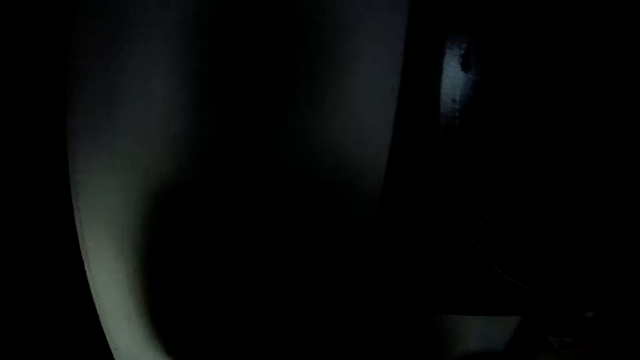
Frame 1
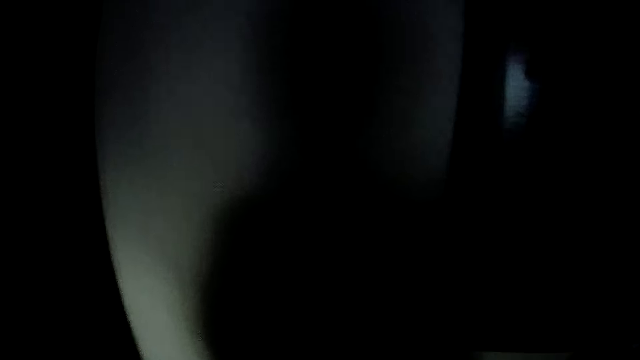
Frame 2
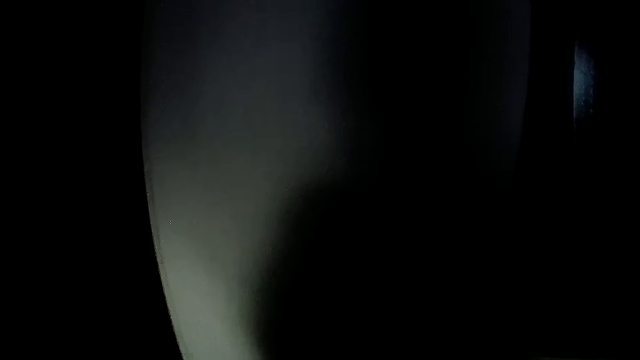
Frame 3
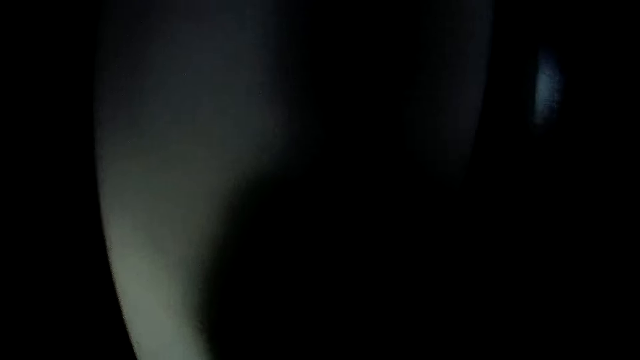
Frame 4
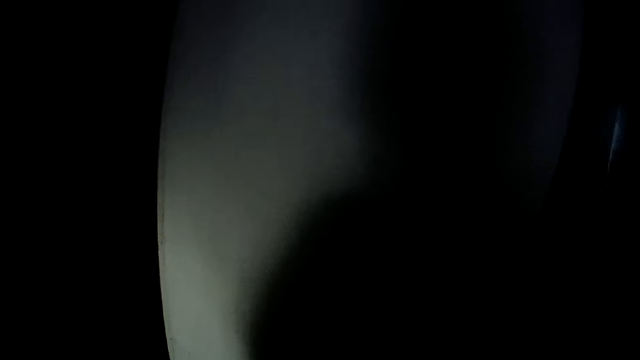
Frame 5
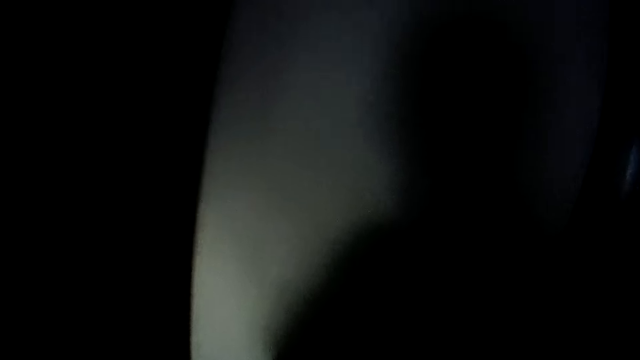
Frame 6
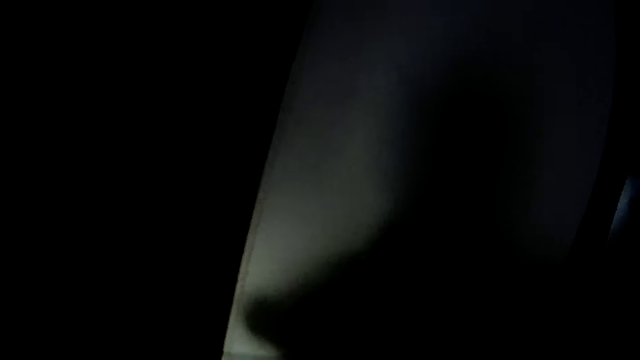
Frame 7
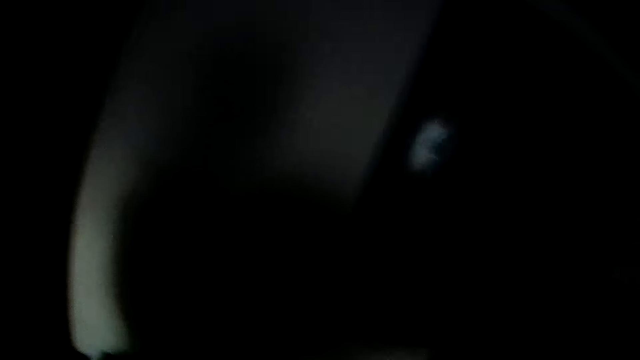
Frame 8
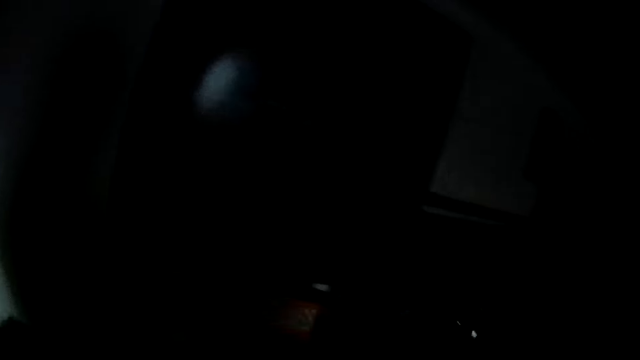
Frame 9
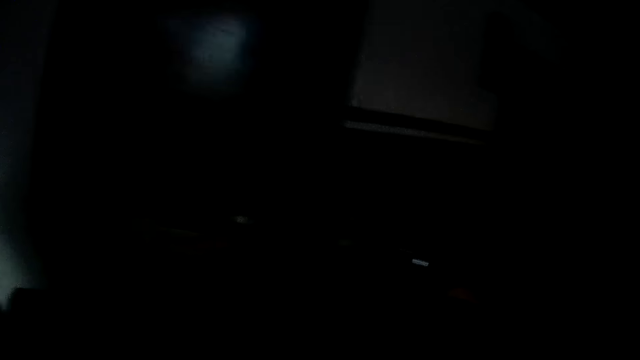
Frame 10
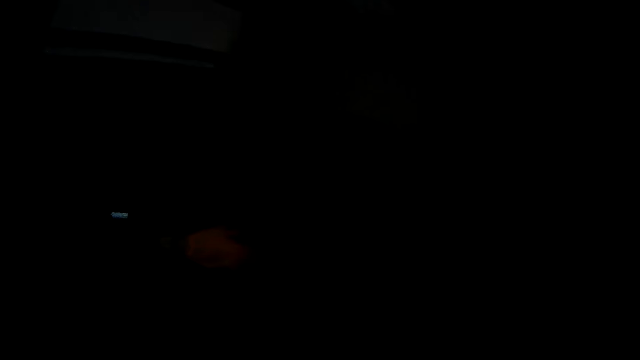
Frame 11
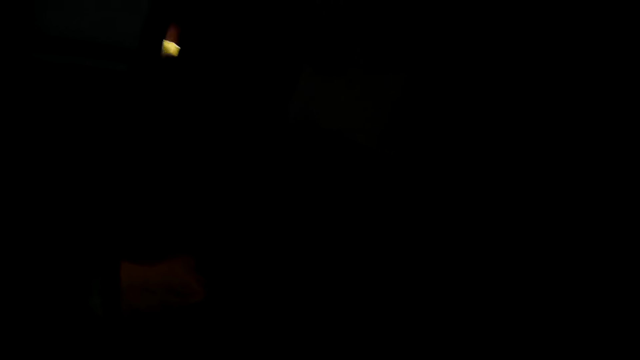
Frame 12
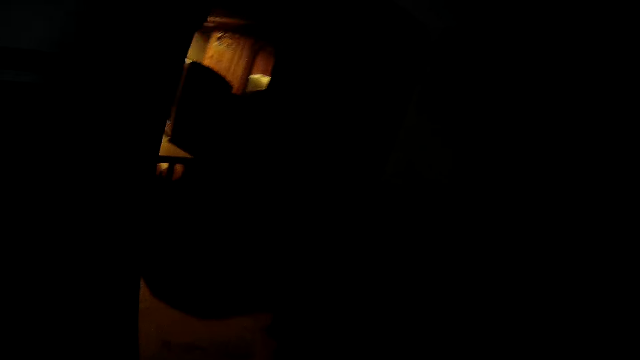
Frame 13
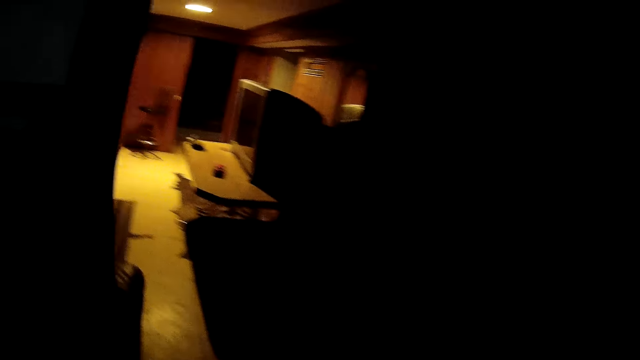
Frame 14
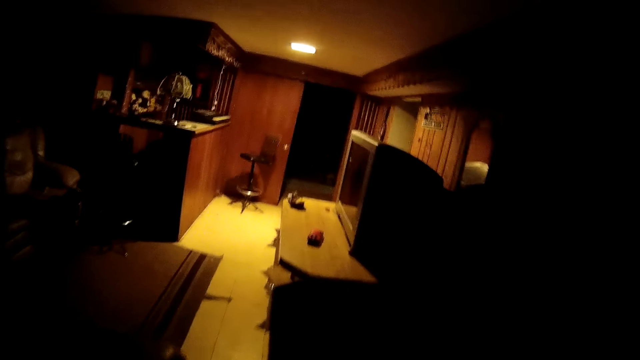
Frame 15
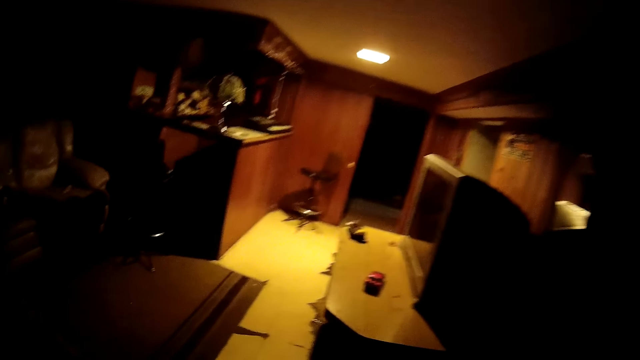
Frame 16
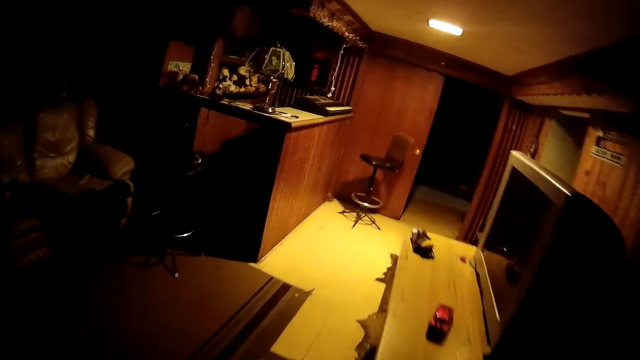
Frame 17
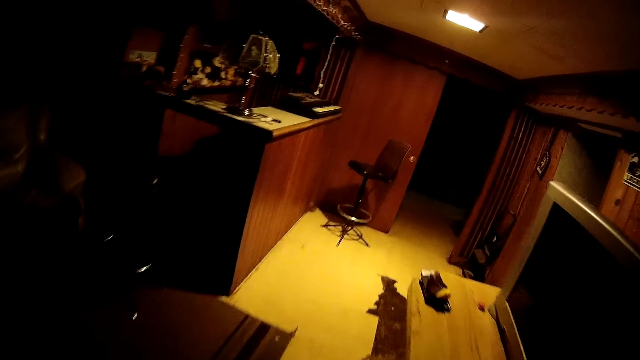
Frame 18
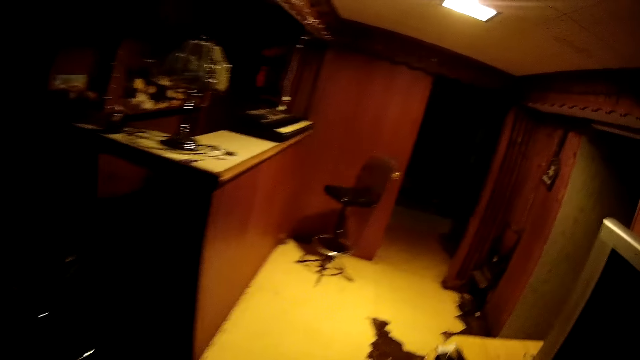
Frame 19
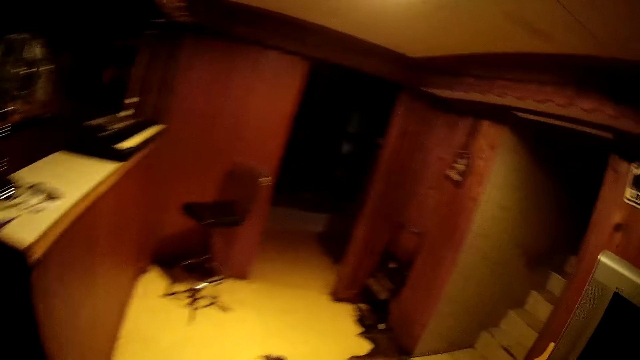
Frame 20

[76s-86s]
The camera wearer walks out of the dark room.

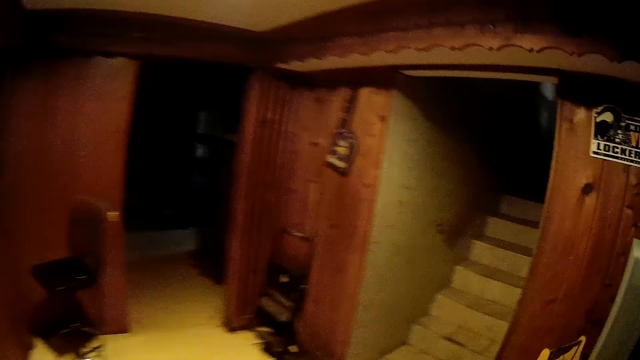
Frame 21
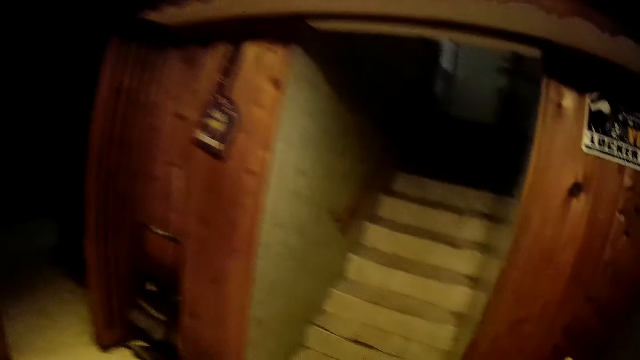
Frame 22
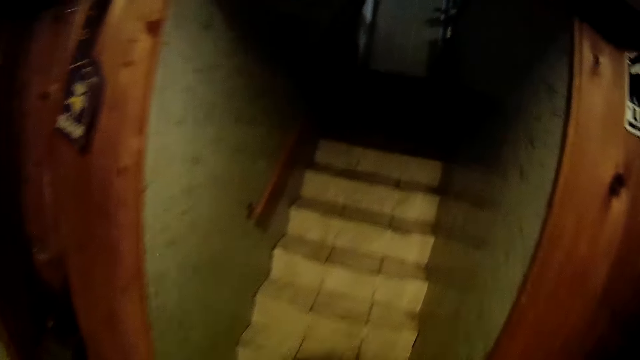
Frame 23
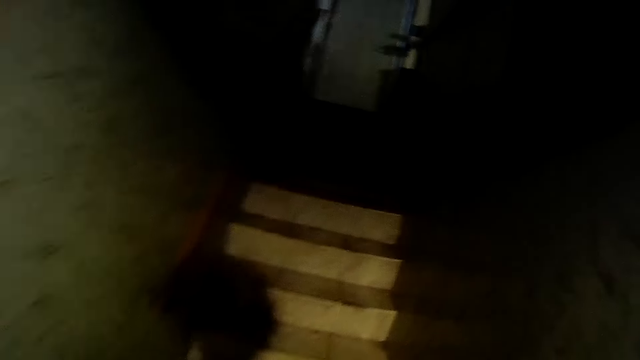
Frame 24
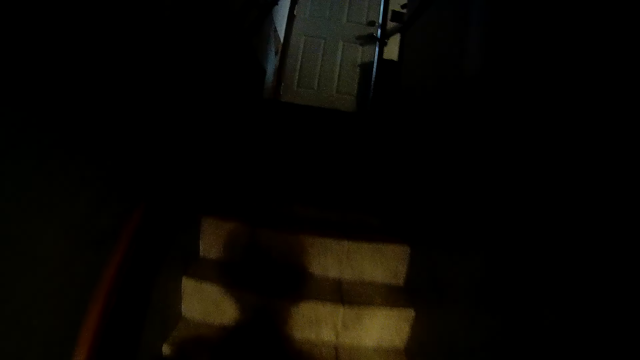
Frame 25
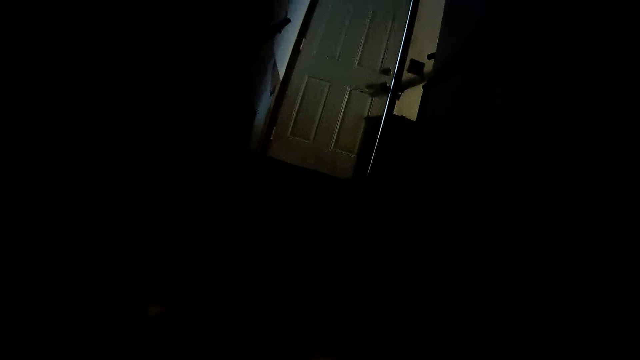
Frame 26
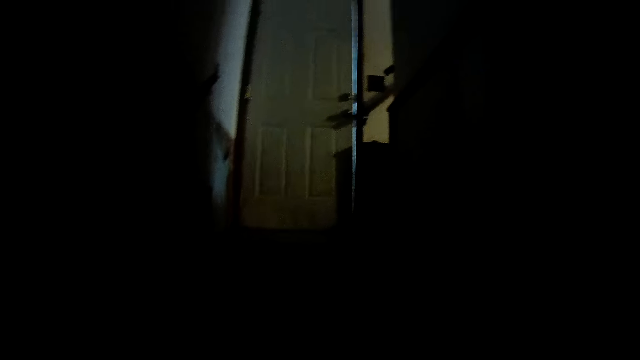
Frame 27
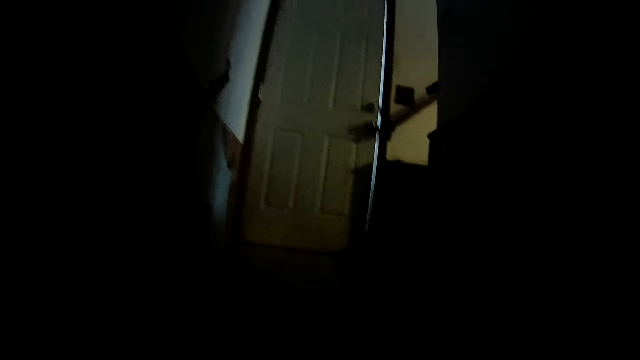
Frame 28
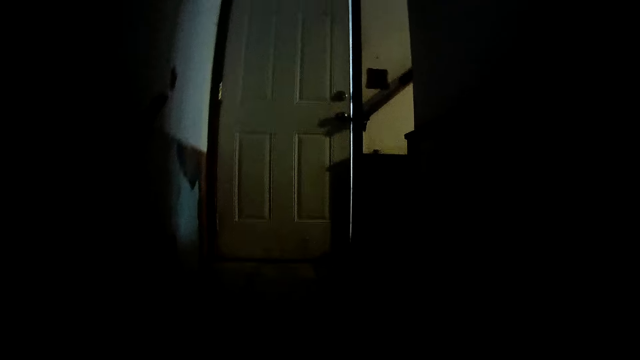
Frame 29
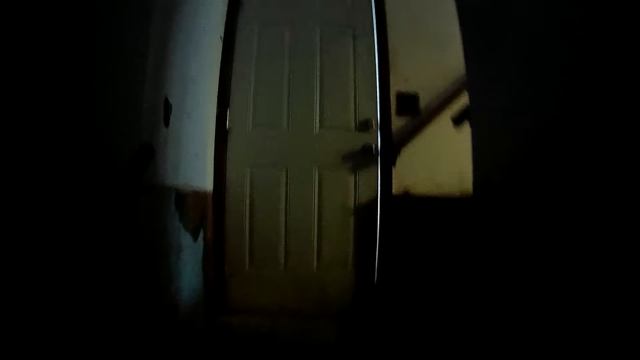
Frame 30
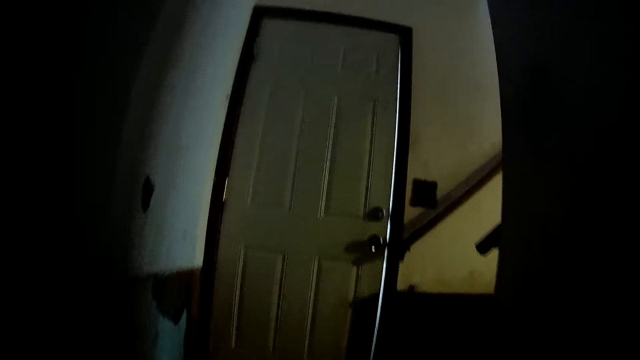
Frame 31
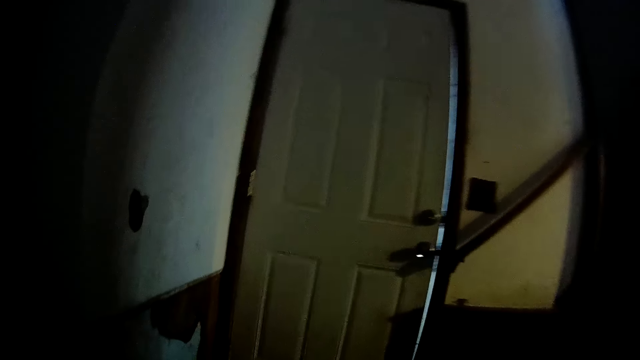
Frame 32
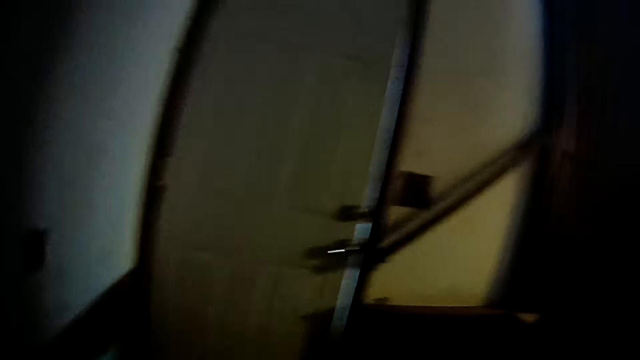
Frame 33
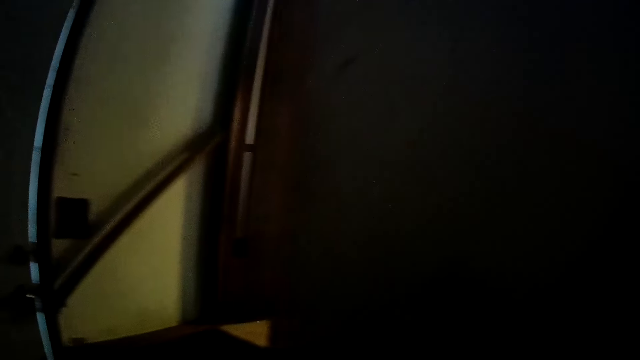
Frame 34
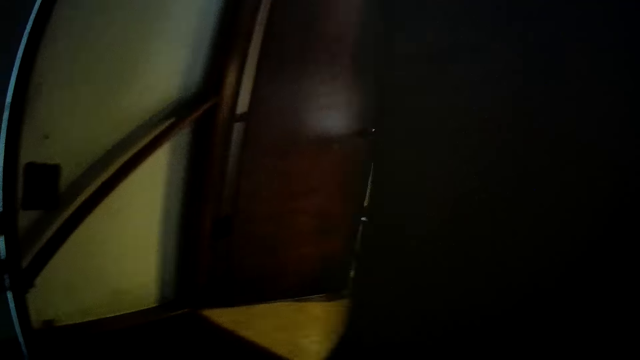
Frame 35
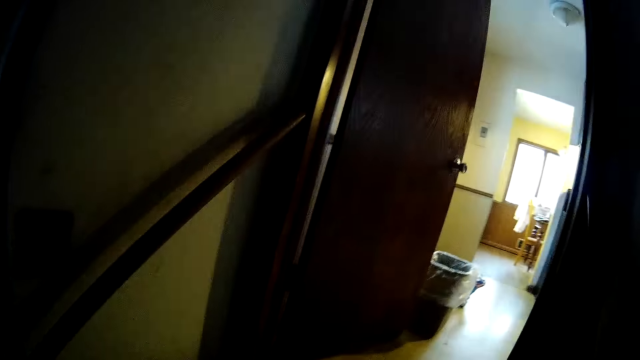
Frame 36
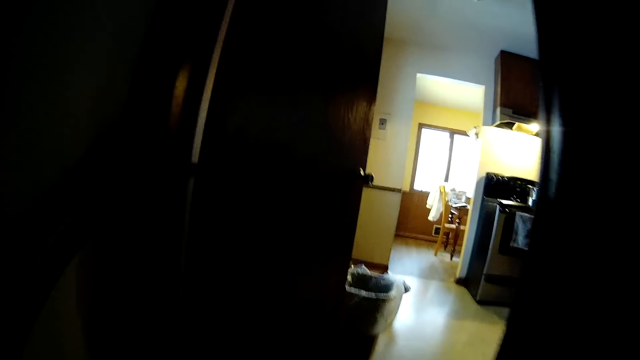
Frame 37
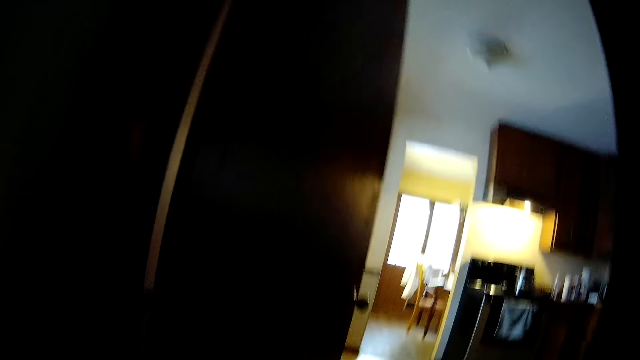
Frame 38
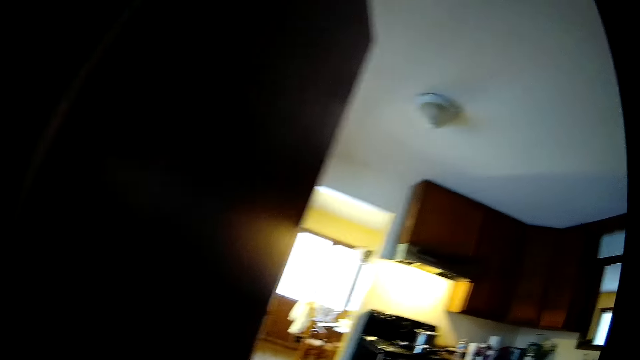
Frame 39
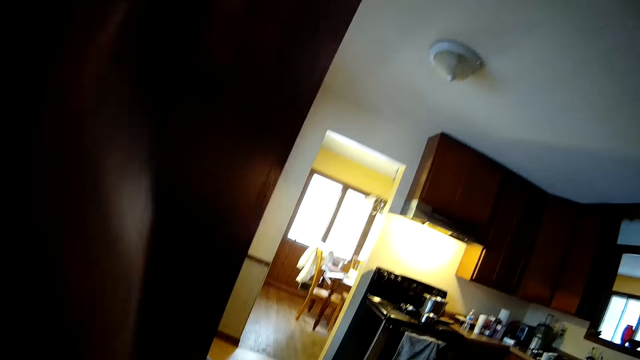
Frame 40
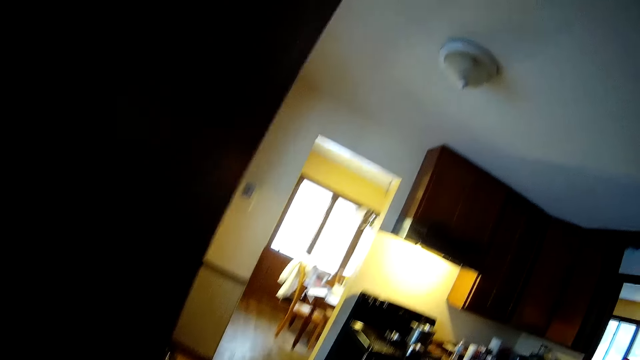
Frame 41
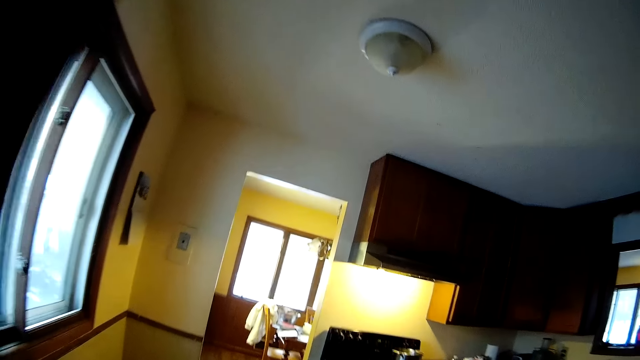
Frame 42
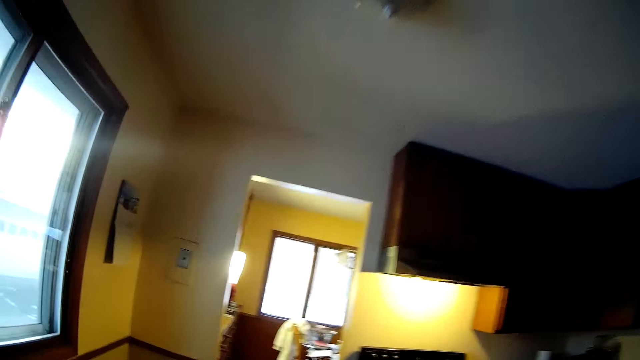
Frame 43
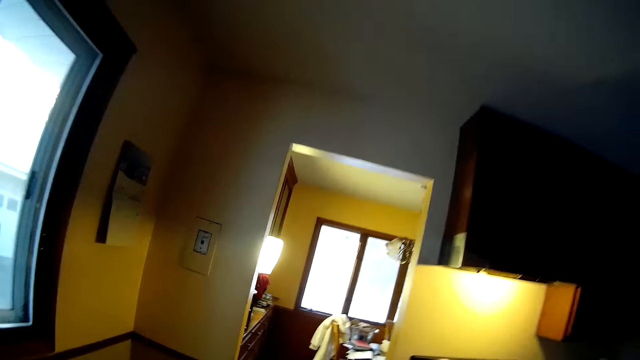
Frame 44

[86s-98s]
The camera wearer walks out of the basement. They walk up the stairway. They walk around. They walk into the kitchen.
